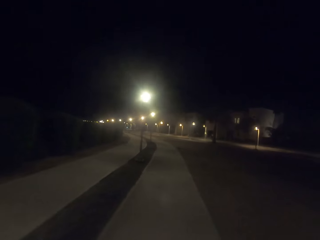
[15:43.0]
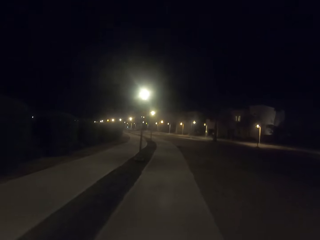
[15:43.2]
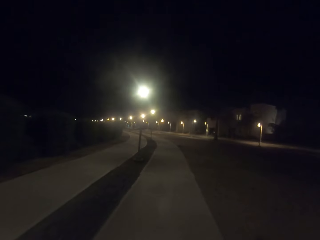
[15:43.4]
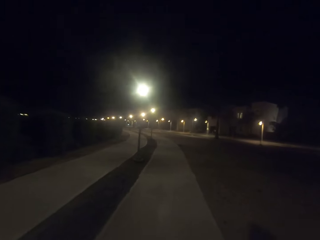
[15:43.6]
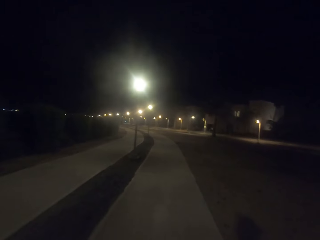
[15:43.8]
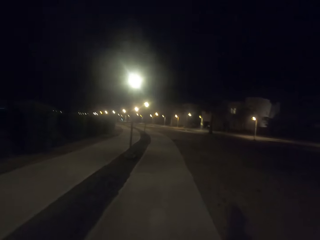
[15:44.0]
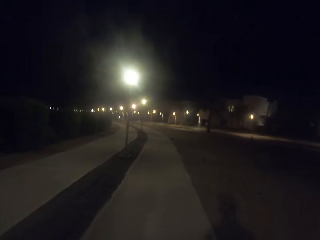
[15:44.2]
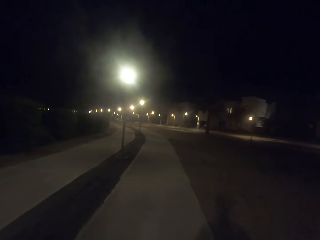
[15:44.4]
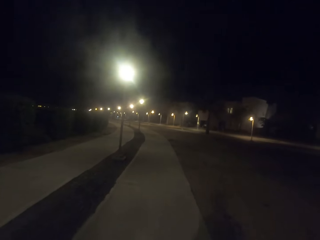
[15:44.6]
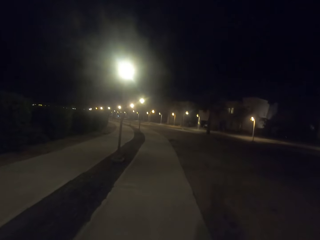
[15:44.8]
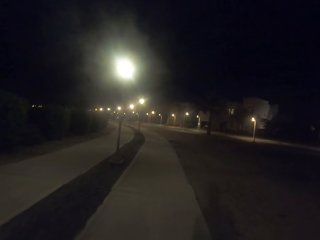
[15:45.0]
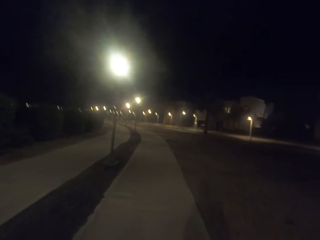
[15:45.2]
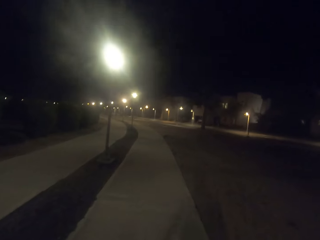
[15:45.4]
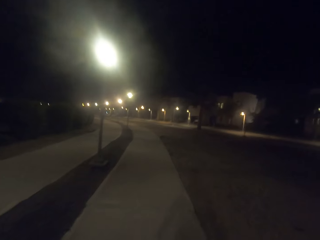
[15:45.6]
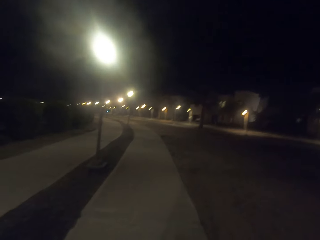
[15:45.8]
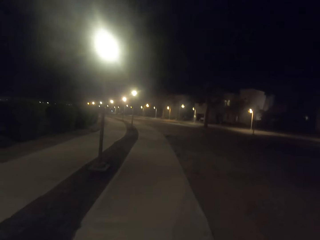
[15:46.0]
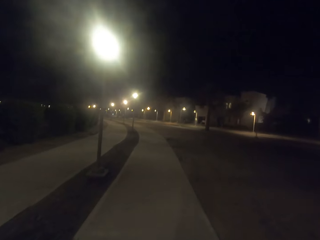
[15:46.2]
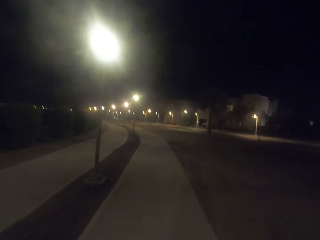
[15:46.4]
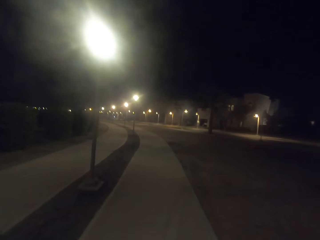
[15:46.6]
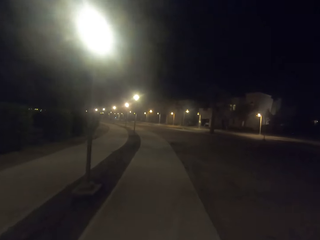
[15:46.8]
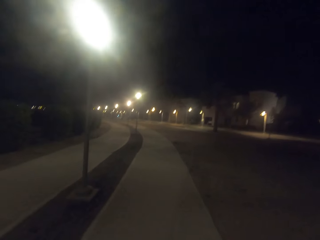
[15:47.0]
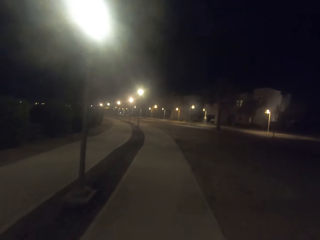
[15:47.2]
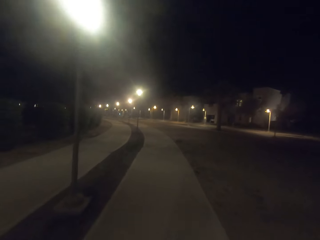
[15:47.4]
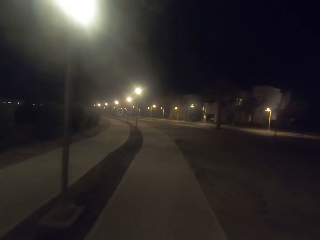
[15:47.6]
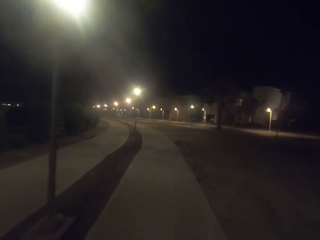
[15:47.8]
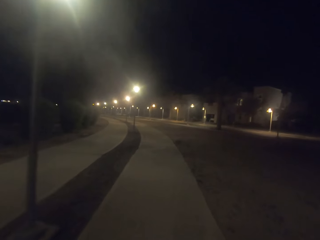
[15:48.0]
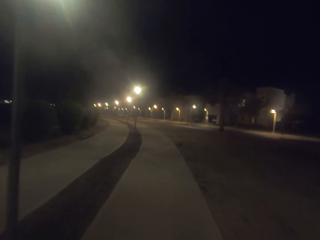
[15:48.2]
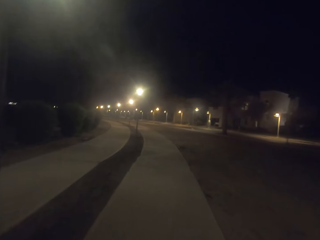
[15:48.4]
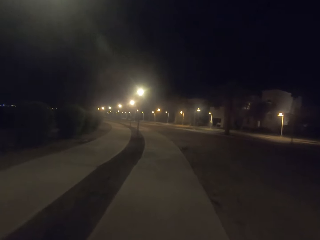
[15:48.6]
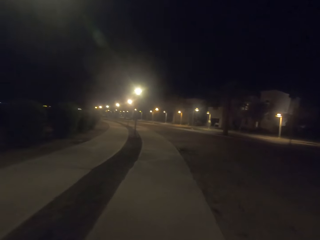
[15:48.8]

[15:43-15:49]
The camera wearer walks on the walkway.

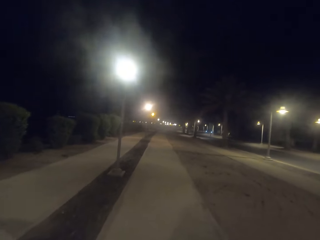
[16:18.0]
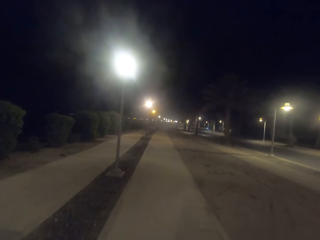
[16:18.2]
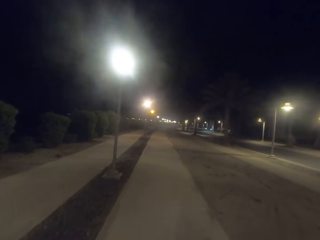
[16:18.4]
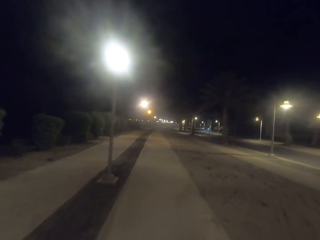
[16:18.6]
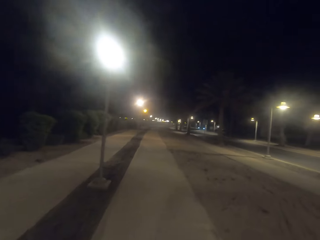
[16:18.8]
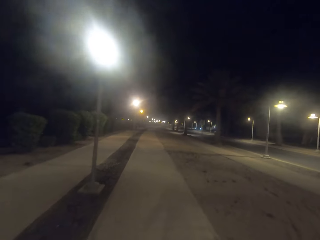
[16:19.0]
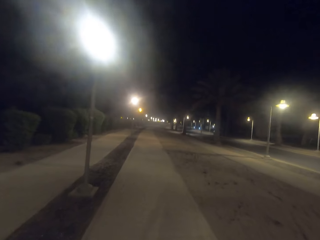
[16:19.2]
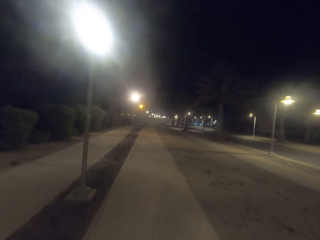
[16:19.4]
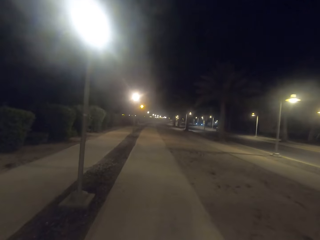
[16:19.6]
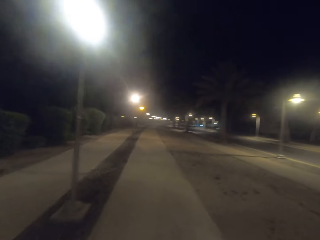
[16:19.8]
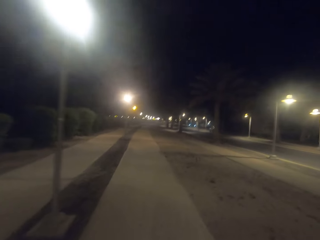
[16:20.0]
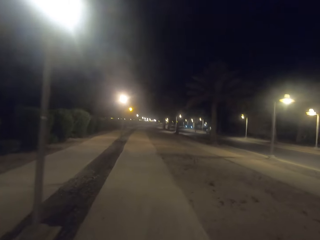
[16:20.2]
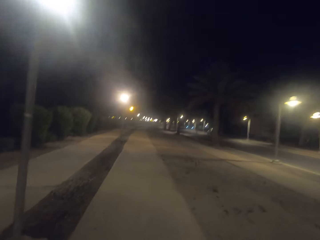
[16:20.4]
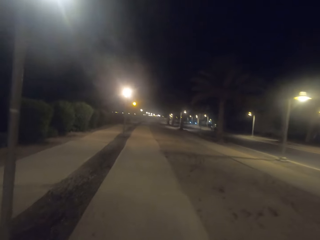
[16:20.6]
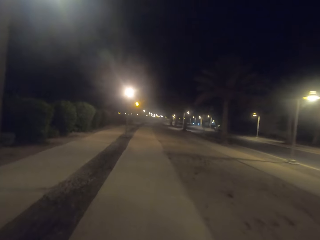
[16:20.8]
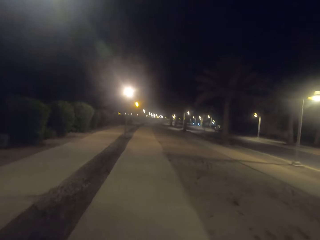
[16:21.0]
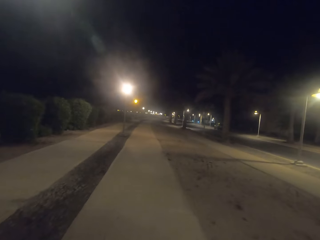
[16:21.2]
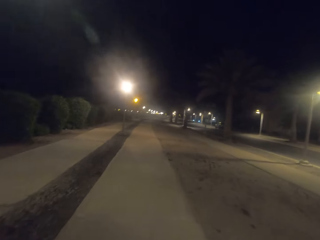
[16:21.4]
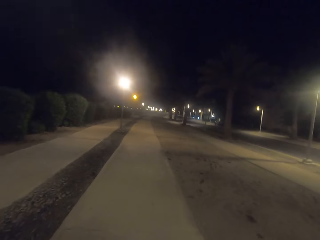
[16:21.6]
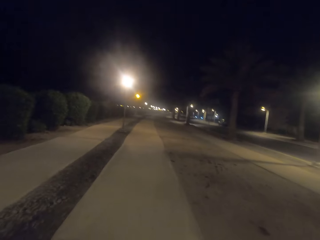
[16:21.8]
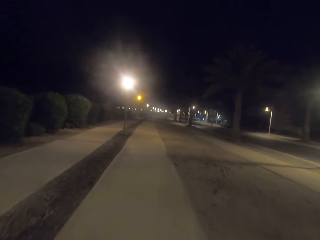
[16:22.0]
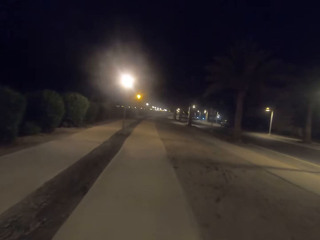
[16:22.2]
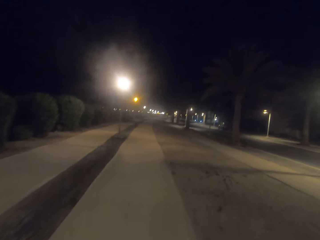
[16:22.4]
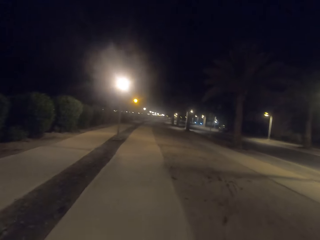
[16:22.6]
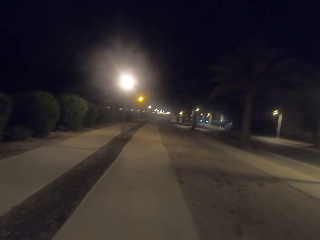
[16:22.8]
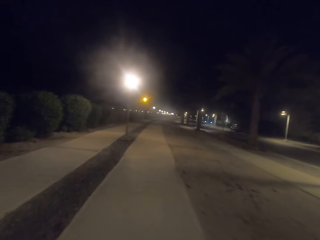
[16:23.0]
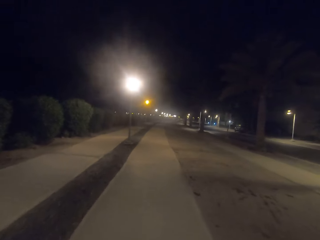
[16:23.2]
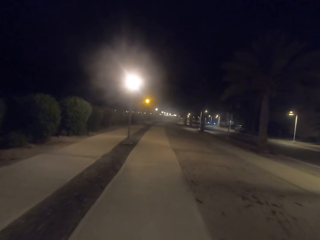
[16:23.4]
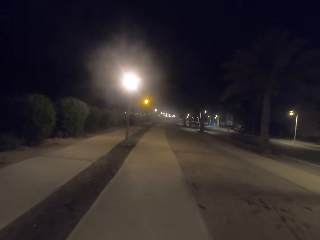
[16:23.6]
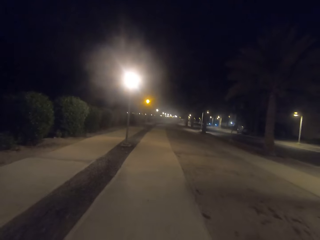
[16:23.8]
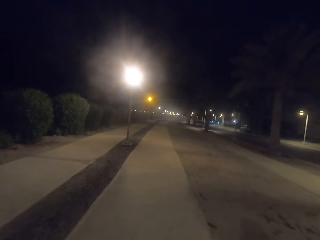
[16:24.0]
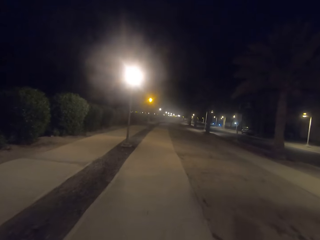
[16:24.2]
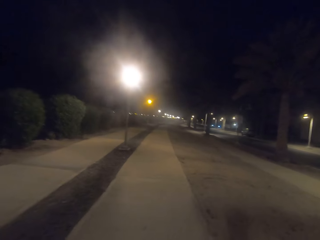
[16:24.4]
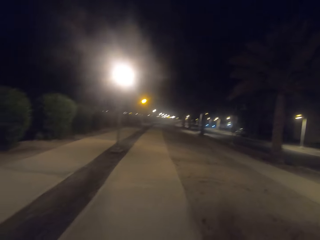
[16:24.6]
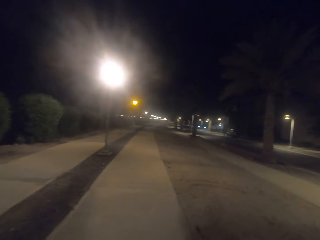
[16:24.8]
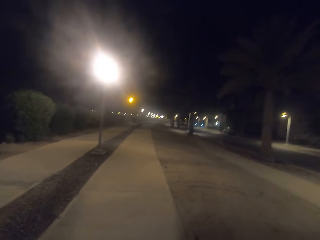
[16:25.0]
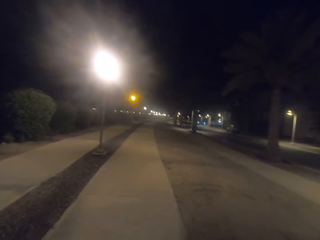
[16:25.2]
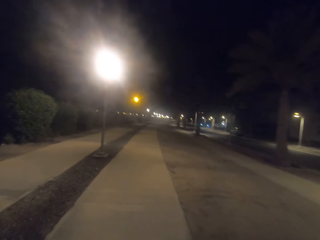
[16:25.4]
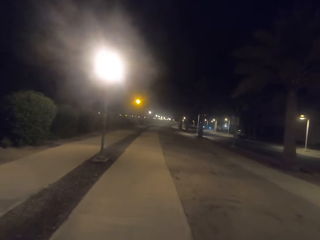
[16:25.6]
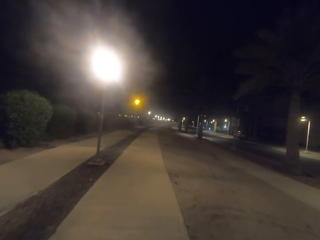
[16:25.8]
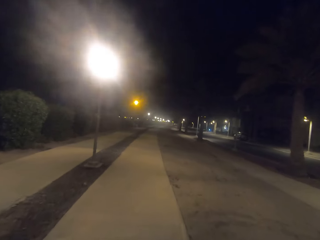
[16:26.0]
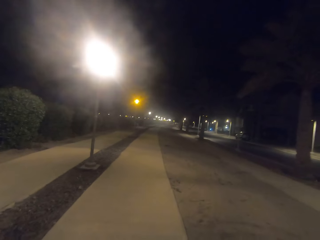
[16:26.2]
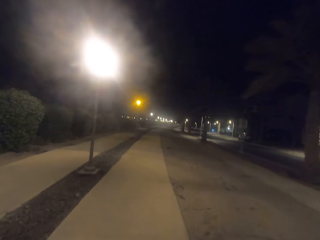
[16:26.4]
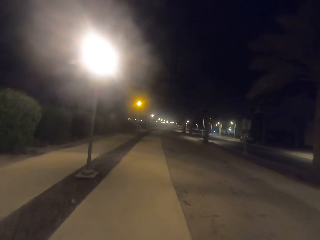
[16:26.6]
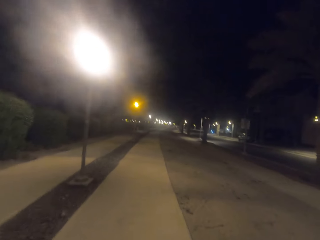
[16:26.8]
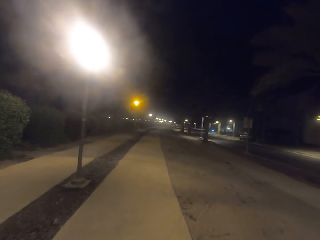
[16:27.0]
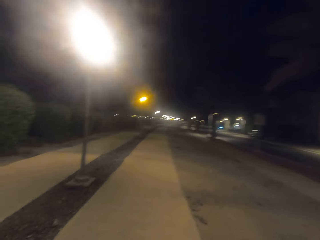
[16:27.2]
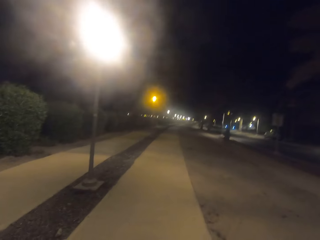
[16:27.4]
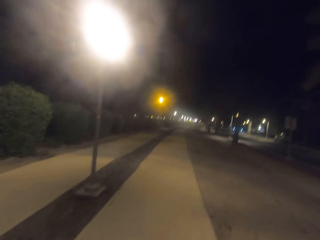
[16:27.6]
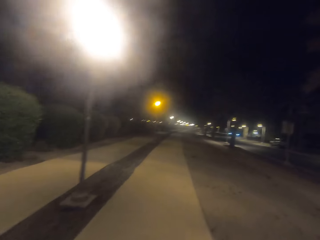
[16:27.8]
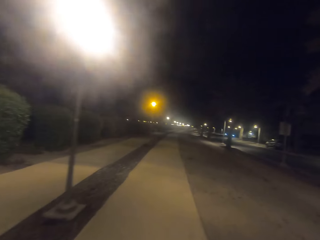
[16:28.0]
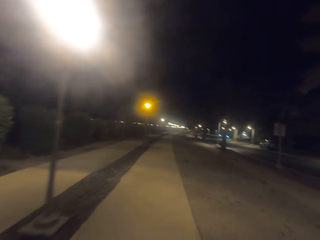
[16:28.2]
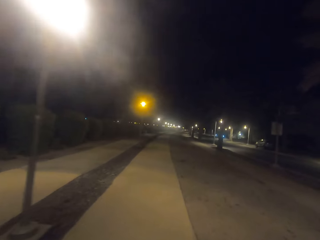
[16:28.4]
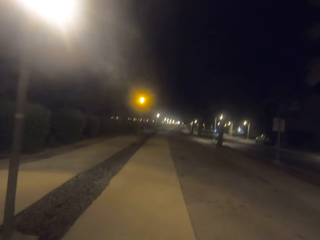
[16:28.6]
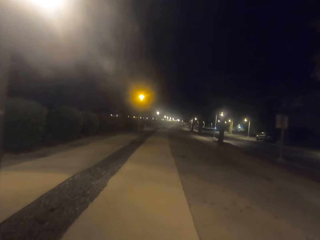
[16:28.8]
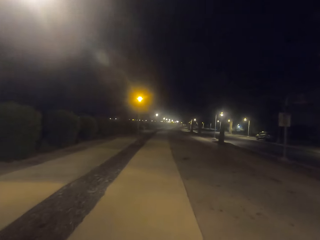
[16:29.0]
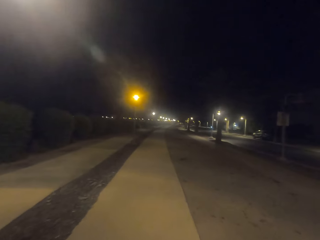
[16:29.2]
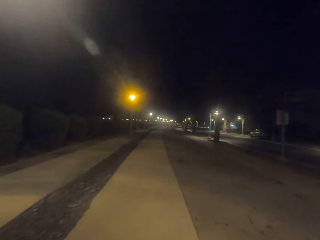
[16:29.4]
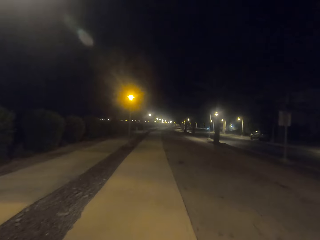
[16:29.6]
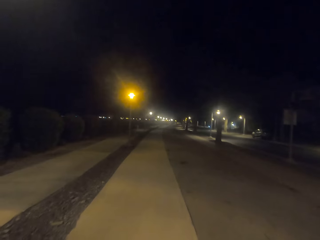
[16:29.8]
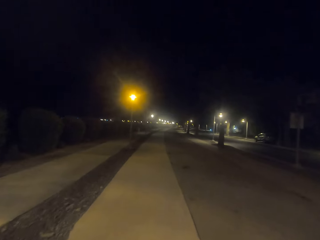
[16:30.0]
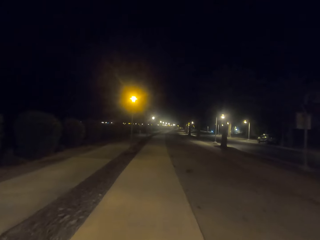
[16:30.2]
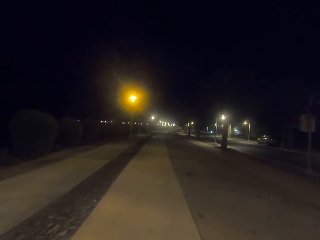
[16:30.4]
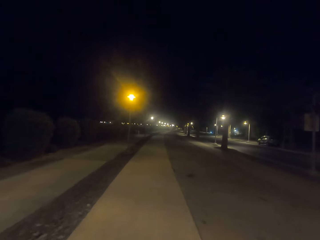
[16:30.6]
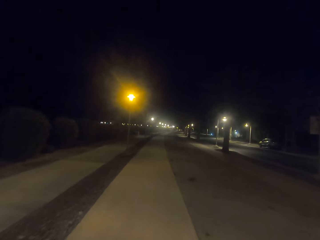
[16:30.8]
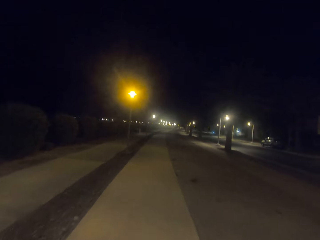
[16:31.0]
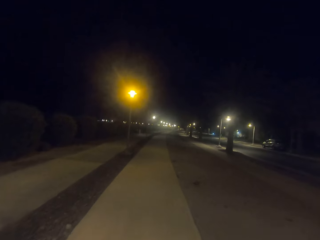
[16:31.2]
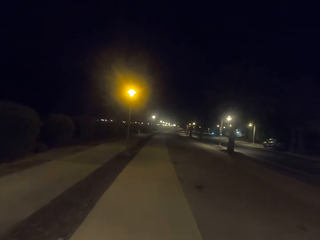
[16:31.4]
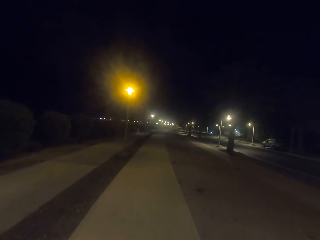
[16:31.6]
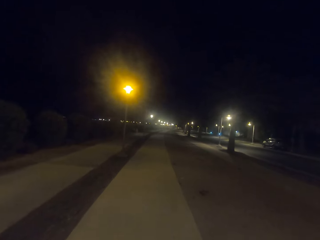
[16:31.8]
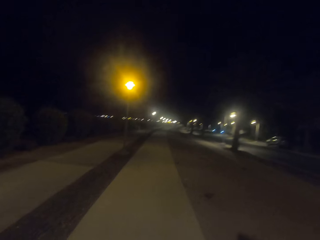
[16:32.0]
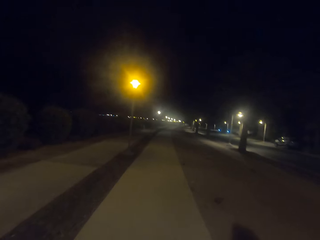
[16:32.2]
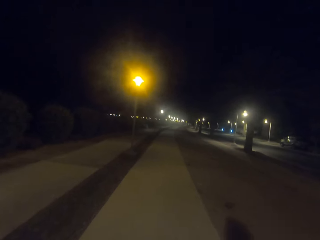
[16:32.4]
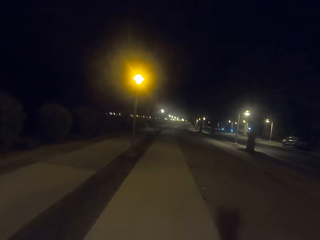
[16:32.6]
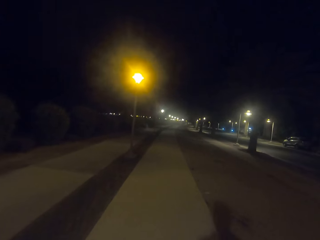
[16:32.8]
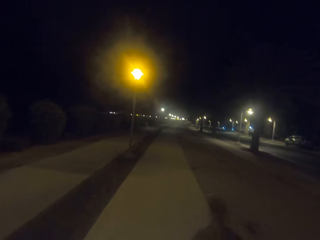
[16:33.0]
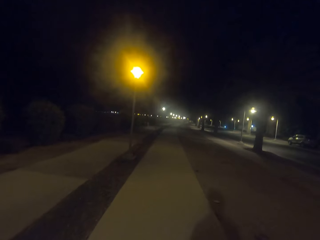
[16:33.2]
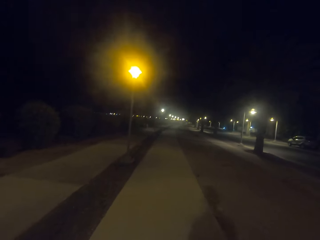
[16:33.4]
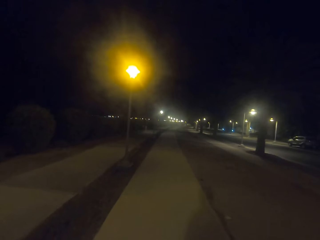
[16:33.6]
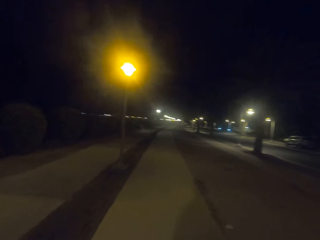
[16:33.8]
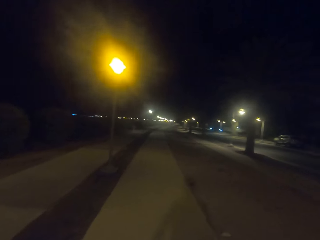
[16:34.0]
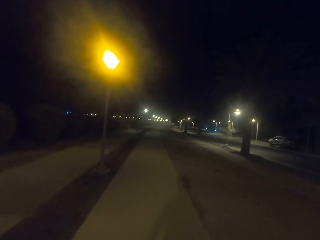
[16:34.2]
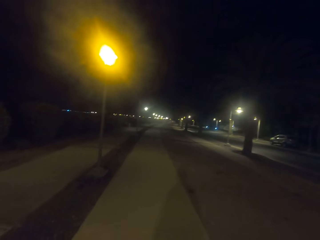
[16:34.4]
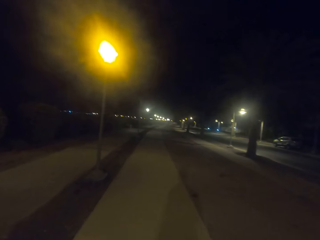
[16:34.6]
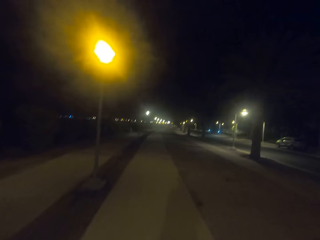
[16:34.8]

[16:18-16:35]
The camera wearer walks on the walkway. They look at the street lights.
